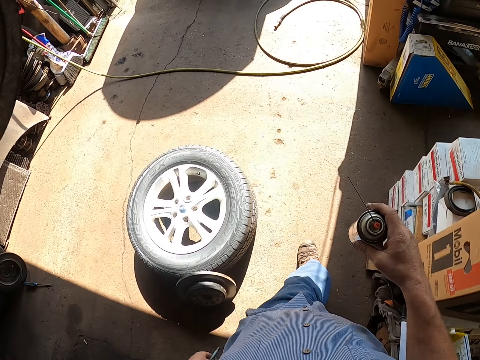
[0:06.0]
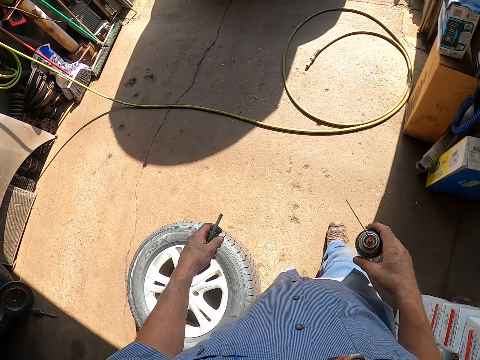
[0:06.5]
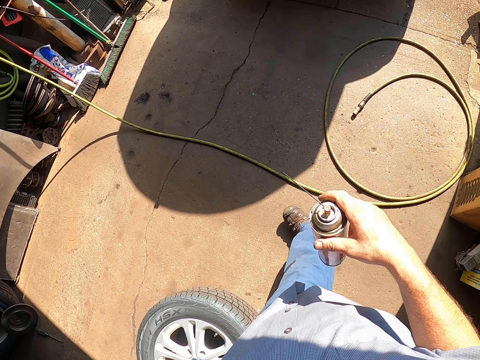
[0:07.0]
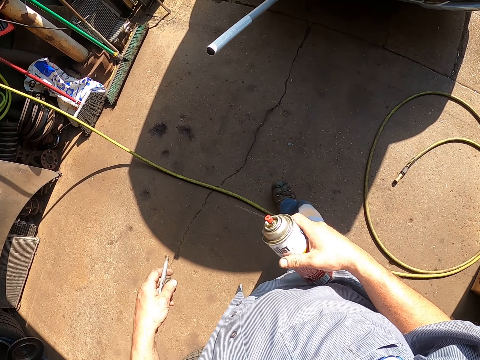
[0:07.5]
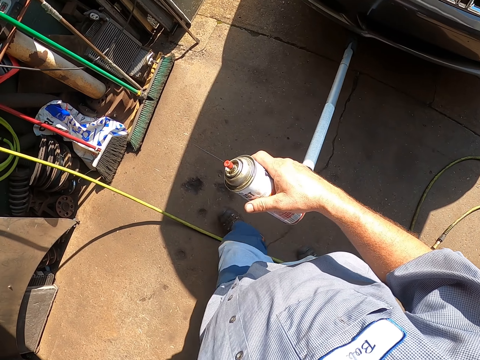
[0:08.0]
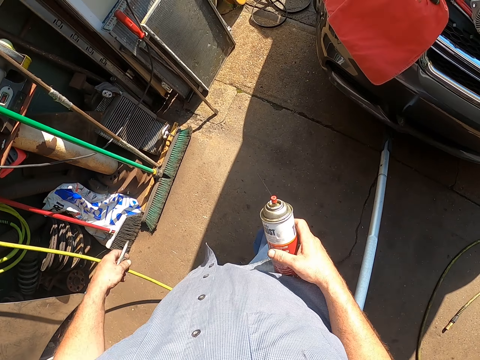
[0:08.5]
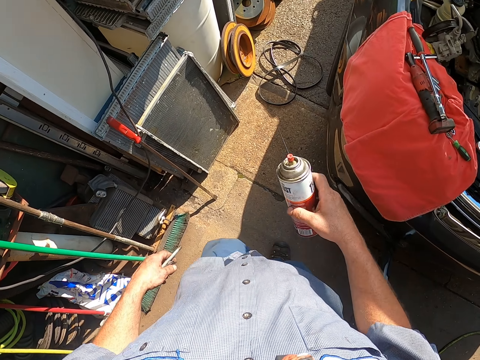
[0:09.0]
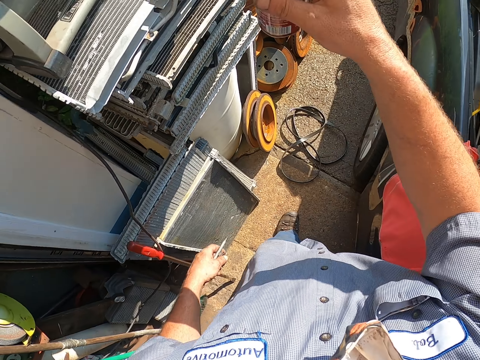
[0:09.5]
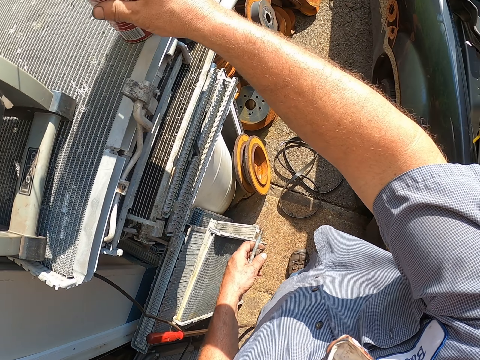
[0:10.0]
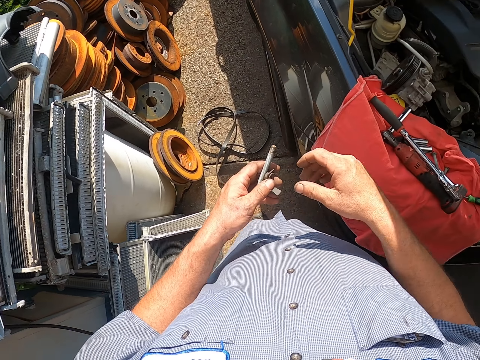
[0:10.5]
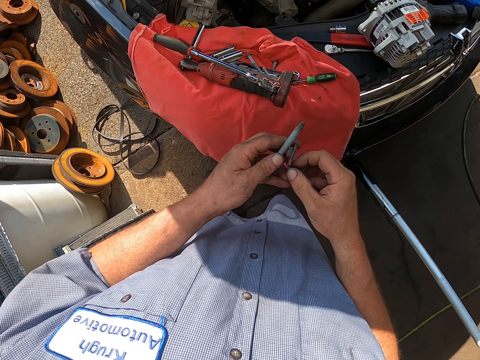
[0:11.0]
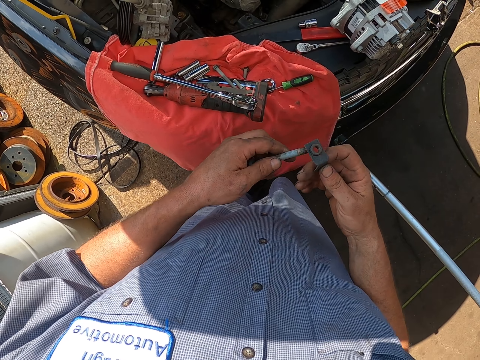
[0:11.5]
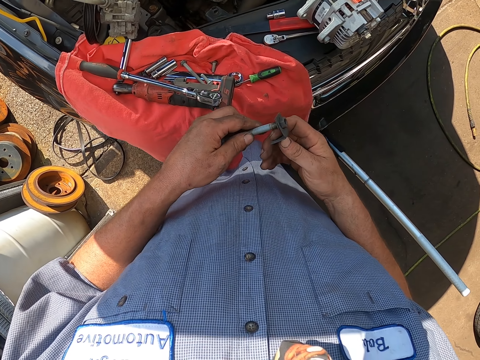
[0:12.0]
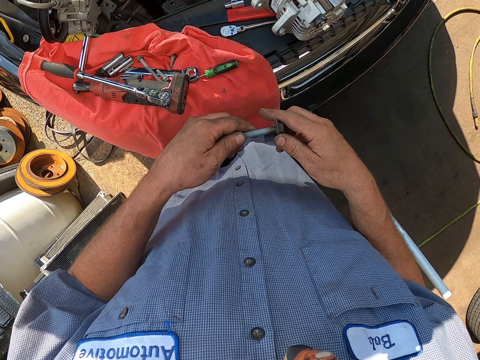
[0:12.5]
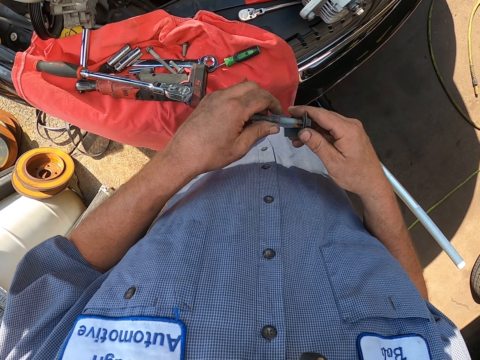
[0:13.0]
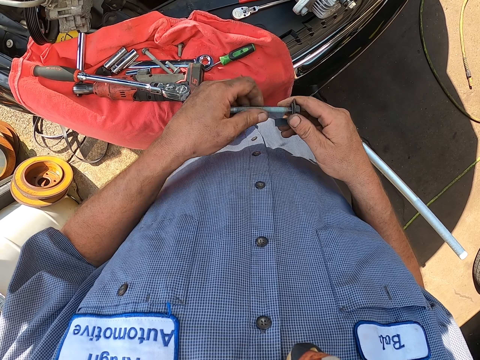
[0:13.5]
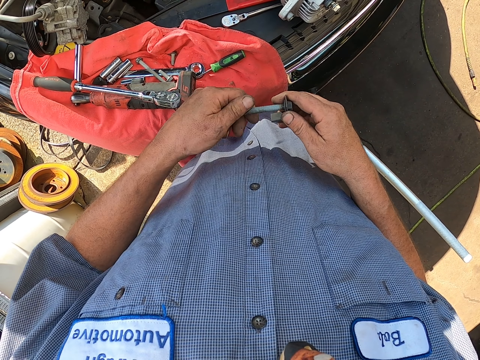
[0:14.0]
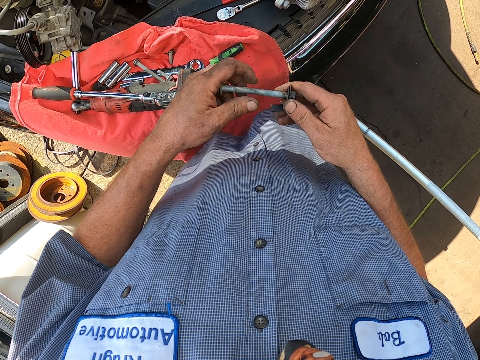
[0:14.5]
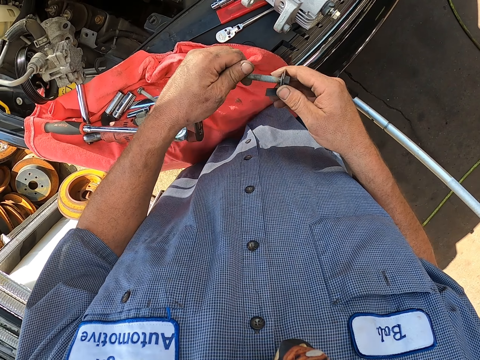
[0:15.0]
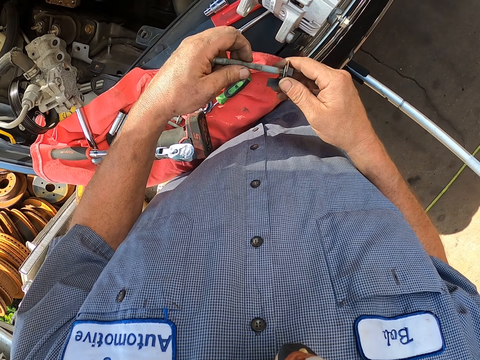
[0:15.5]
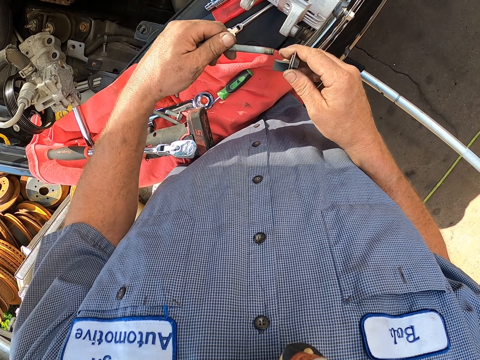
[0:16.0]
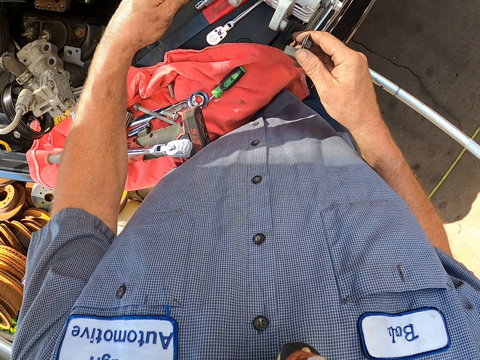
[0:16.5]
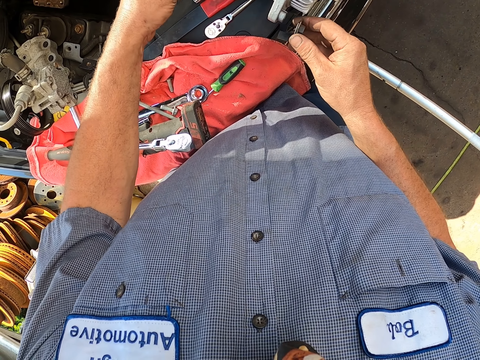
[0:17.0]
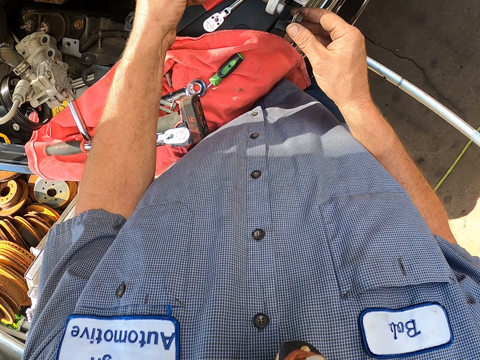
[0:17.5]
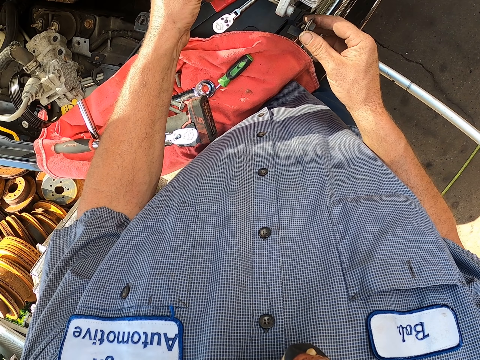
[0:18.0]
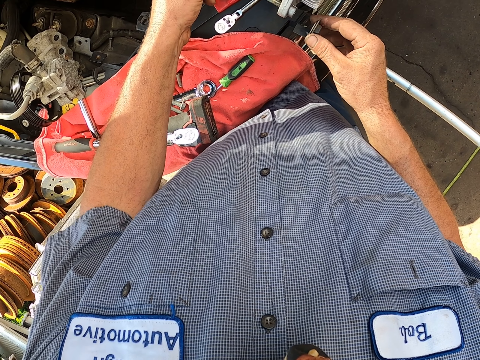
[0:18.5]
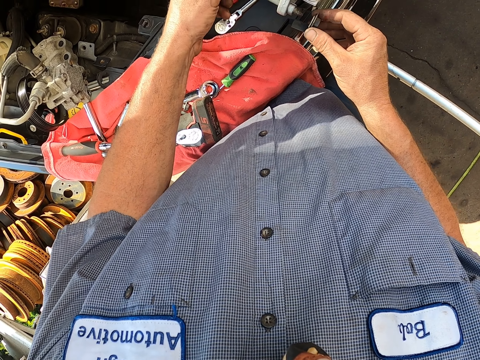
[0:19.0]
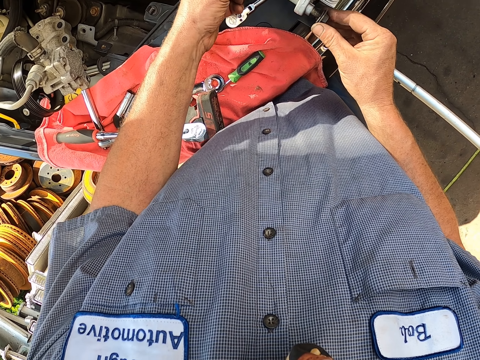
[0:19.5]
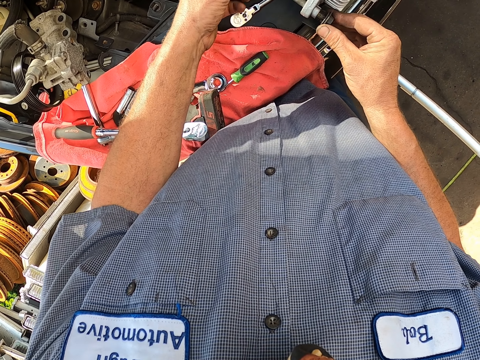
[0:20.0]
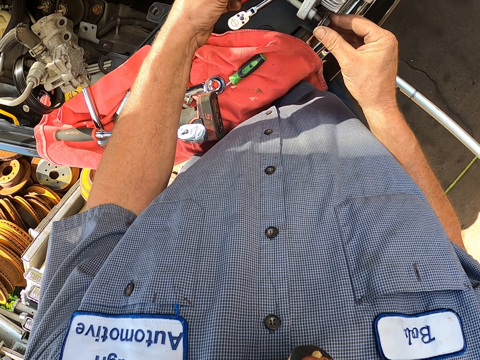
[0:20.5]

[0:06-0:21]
The camera wearer places the bottle spray on a pile of vehicle parts. They hold a bolt in hand. They attach the metal rod to the bolt. They fix engine parts. They rotate the metal inside the bolt. They remove the metal from the bolt. They fix the engine parts again. They put the metal screw through a vehicle part.

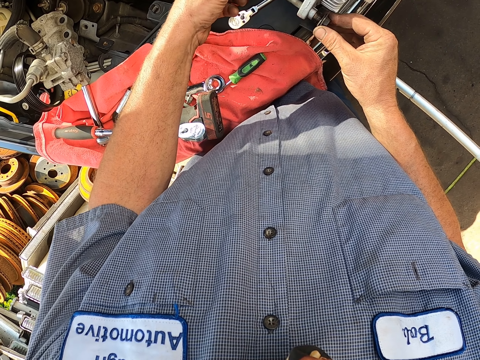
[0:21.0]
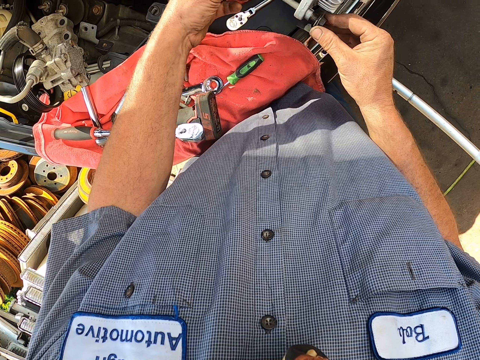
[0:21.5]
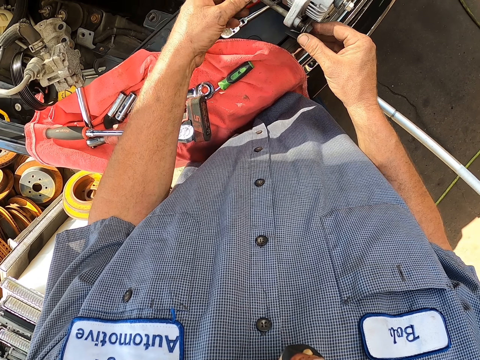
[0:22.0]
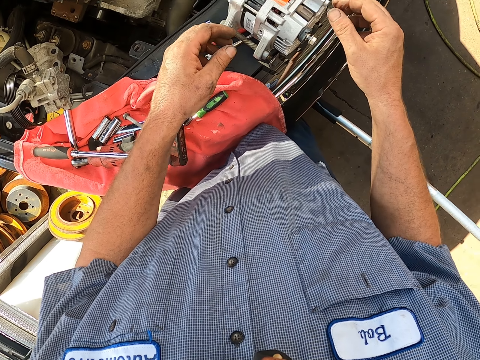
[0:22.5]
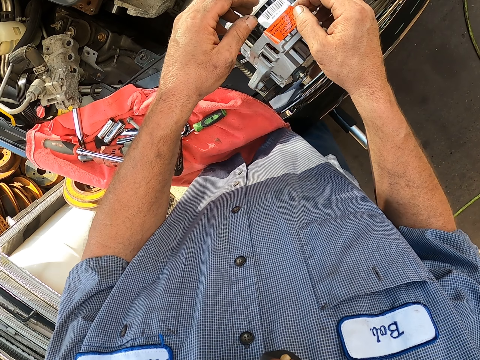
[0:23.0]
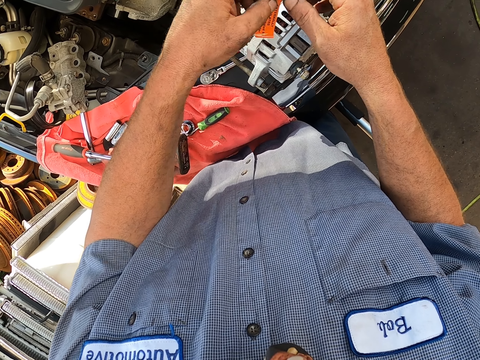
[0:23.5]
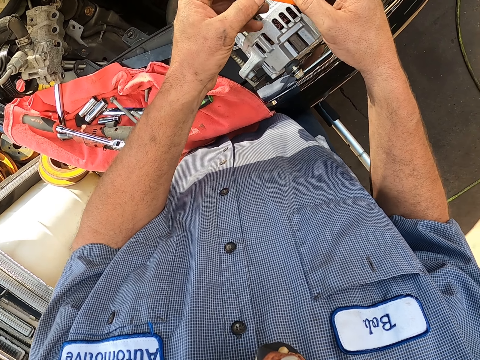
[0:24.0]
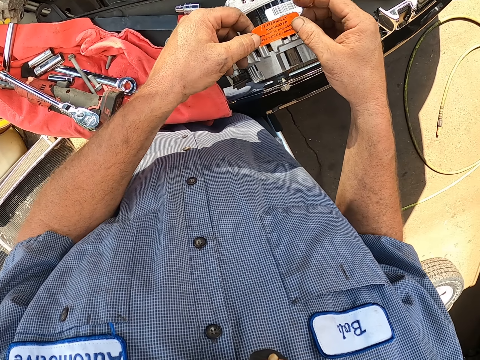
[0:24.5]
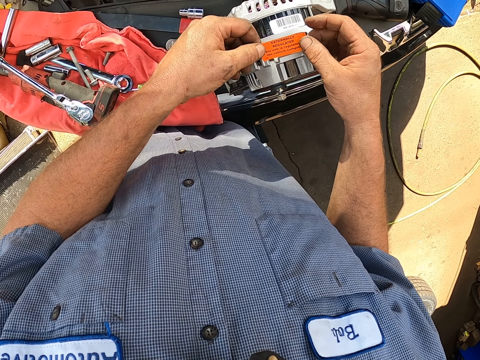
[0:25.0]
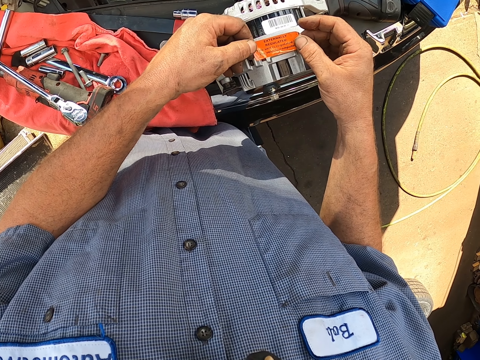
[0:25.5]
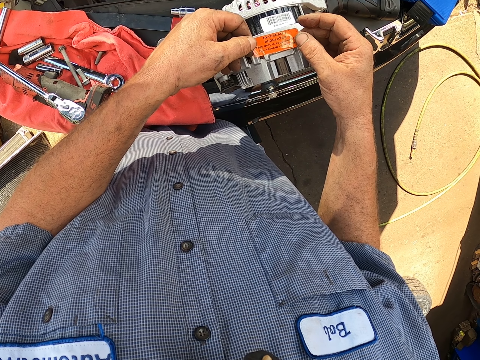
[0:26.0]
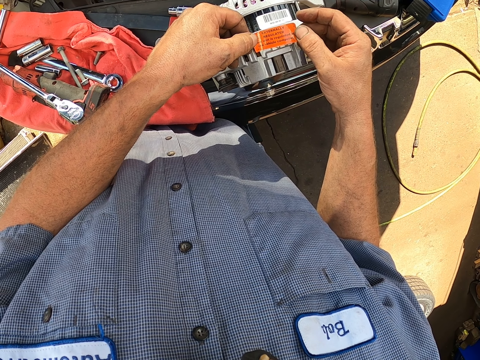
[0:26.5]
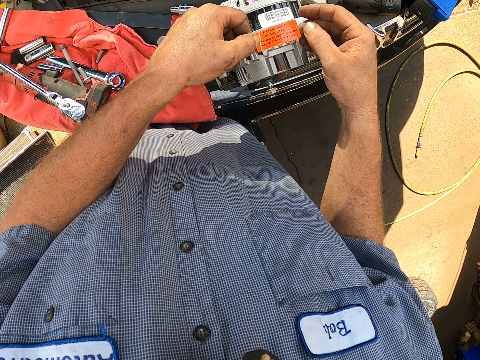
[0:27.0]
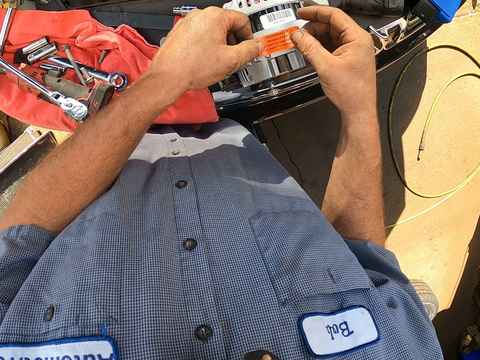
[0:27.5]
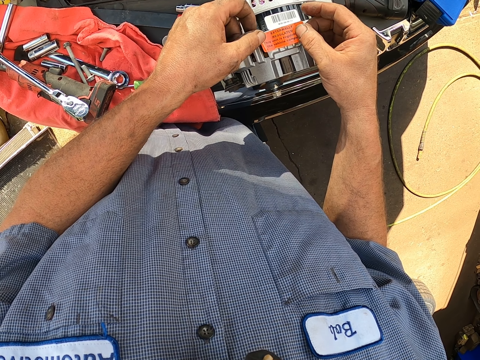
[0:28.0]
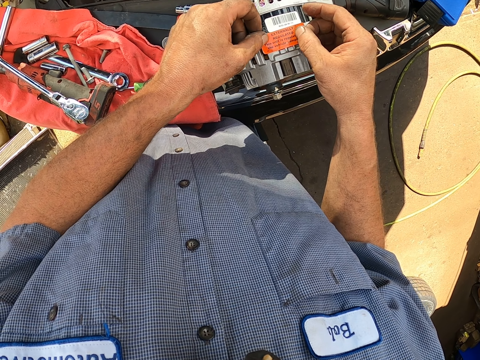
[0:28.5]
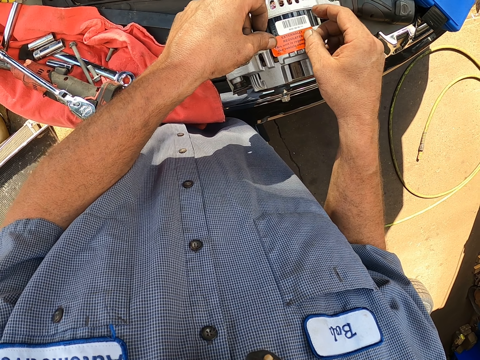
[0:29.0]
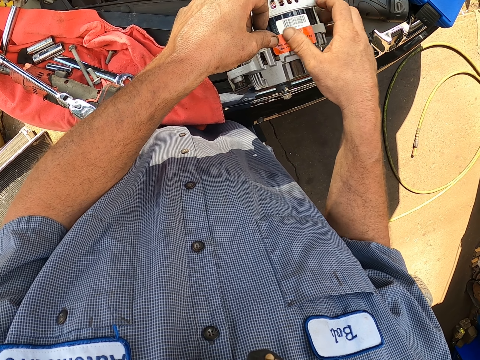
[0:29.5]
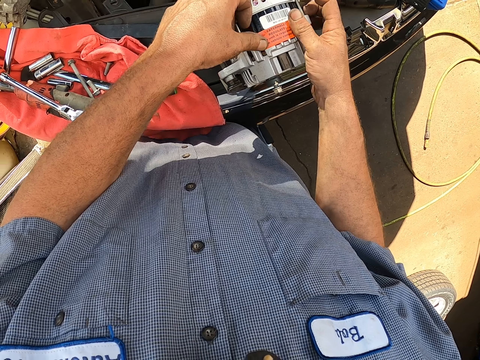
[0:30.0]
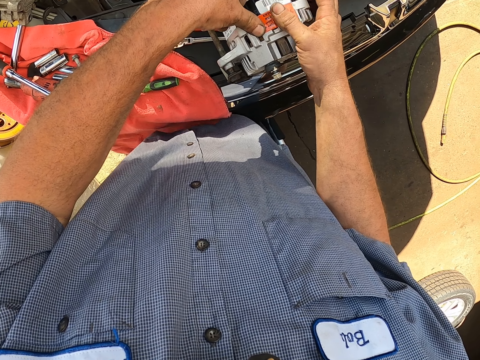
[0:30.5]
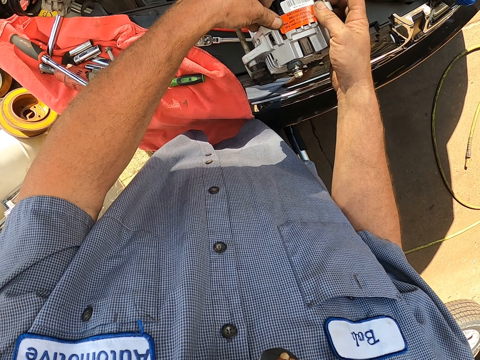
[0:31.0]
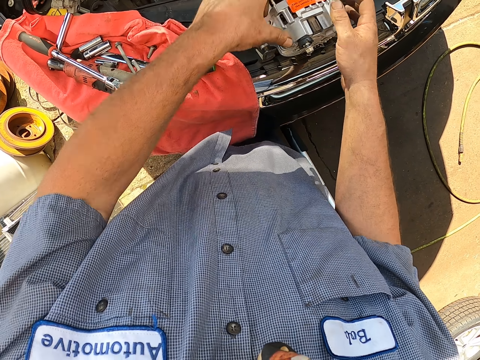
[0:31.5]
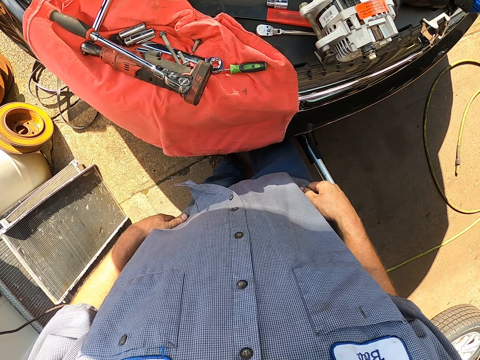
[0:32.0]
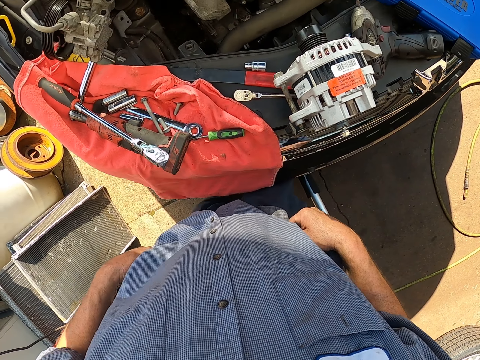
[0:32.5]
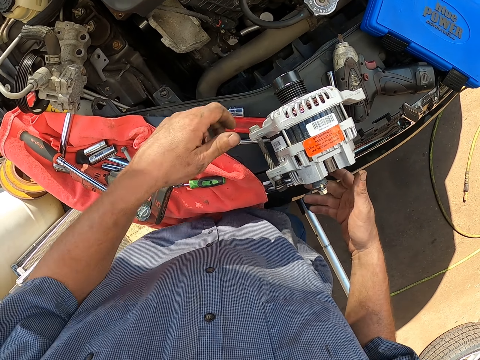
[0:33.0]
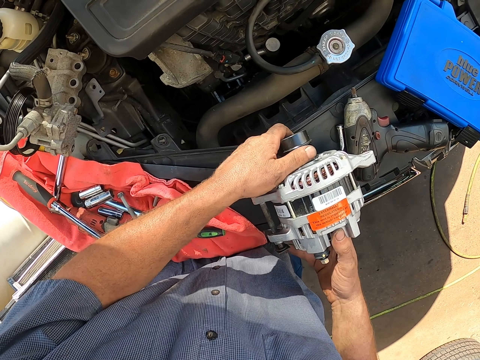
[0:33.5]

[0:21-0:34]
The camera wearer bolts the metal screw to the part. He touches the sticker on the vehicle part. He pulls the sticker. He holds the sticker. He holds the sticker again. He rotates the sticker on the vehicle part. He puts the sticker on the engine. He attaches the sticker to the part. He lets go of the part and touches his shirt.
